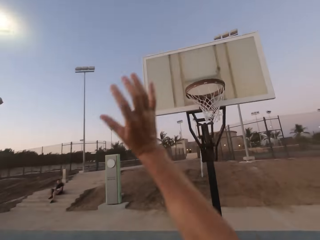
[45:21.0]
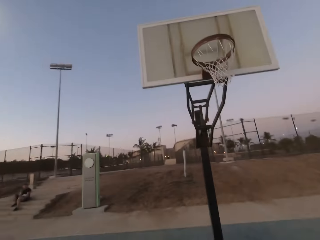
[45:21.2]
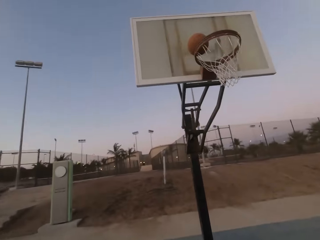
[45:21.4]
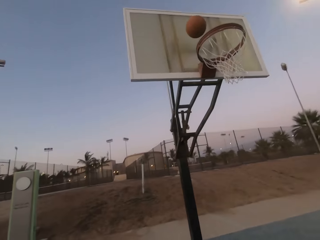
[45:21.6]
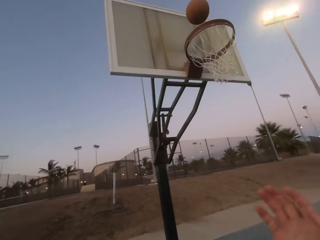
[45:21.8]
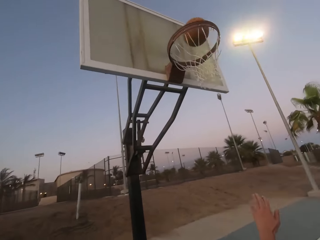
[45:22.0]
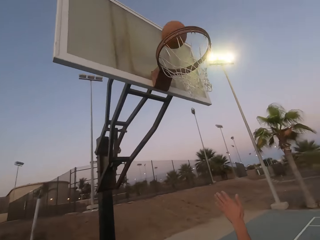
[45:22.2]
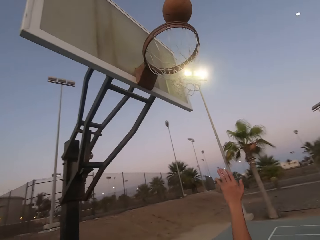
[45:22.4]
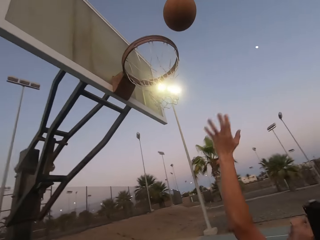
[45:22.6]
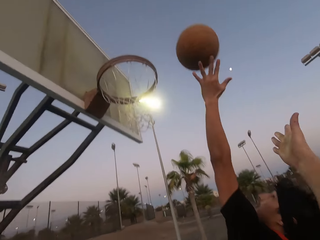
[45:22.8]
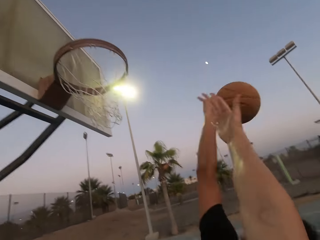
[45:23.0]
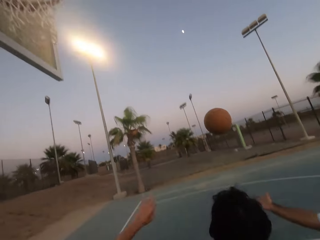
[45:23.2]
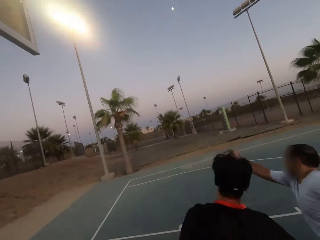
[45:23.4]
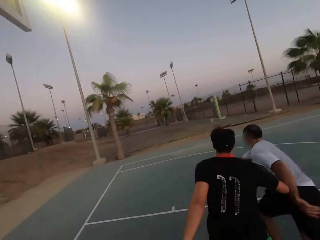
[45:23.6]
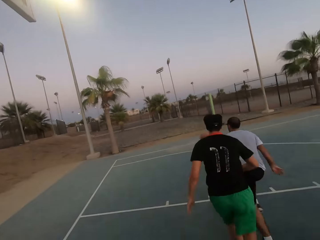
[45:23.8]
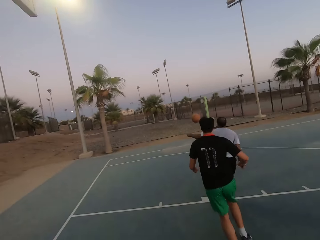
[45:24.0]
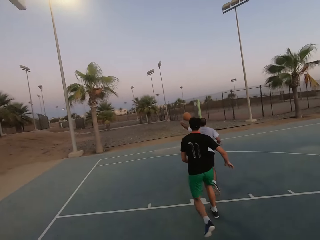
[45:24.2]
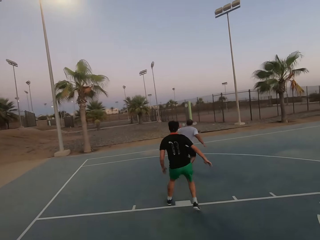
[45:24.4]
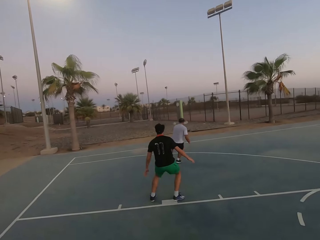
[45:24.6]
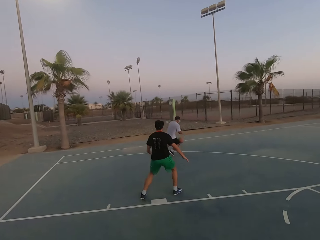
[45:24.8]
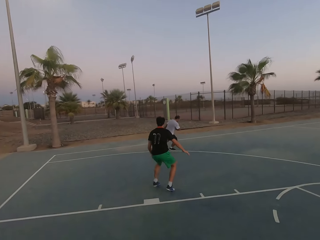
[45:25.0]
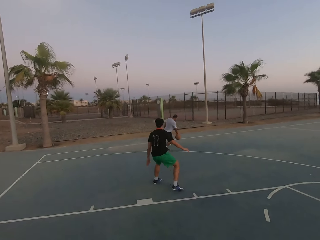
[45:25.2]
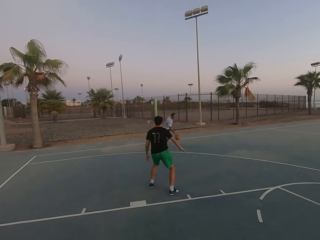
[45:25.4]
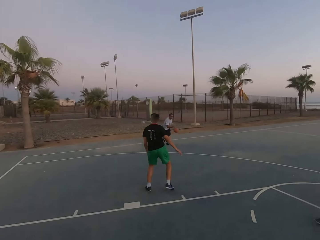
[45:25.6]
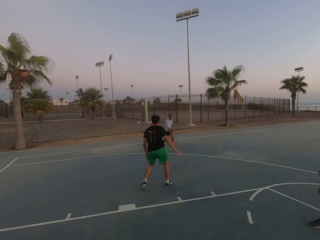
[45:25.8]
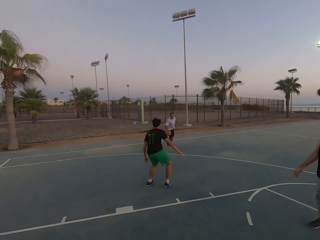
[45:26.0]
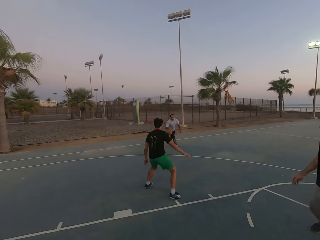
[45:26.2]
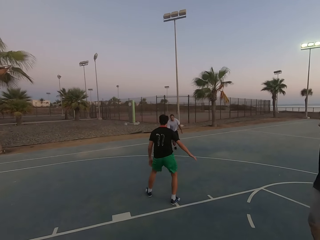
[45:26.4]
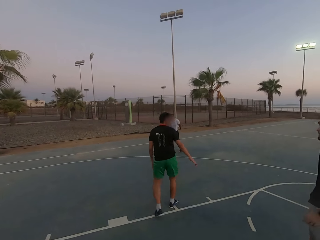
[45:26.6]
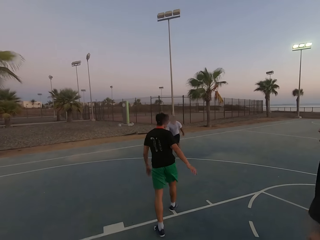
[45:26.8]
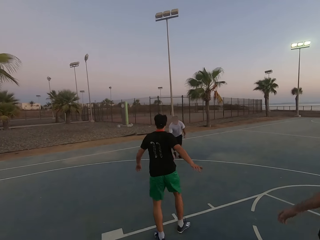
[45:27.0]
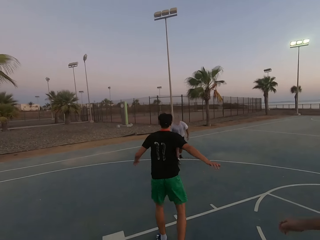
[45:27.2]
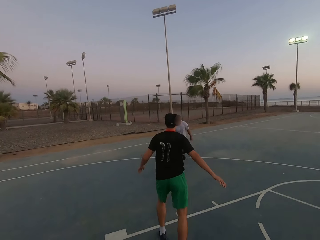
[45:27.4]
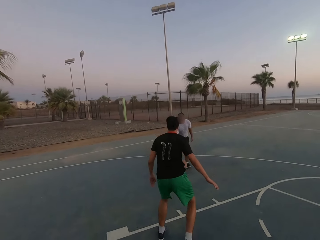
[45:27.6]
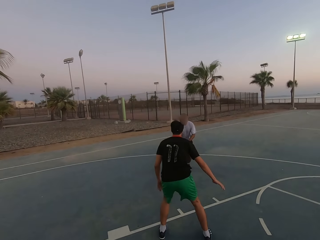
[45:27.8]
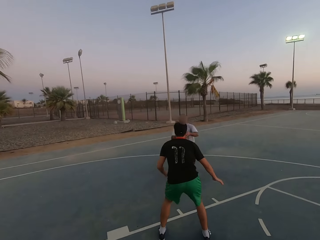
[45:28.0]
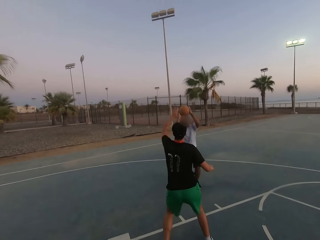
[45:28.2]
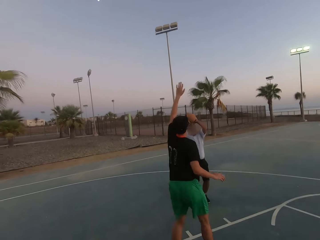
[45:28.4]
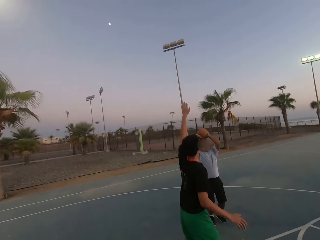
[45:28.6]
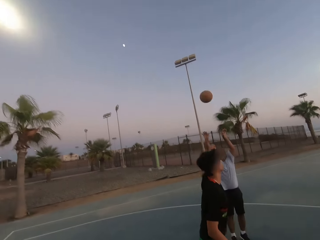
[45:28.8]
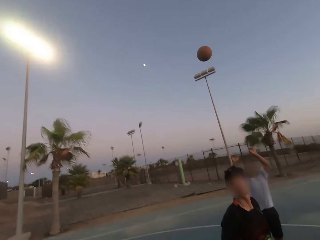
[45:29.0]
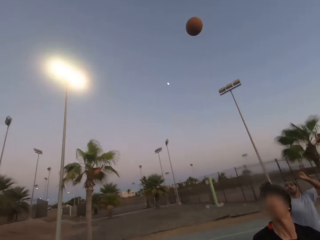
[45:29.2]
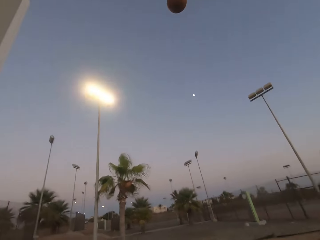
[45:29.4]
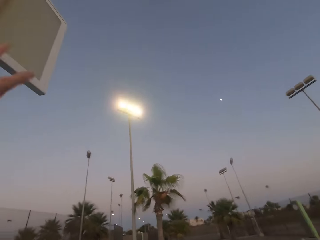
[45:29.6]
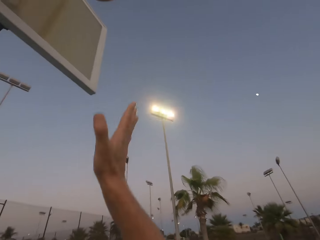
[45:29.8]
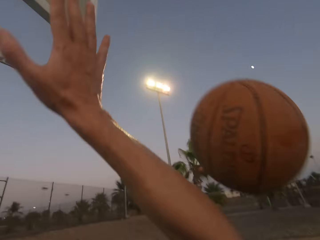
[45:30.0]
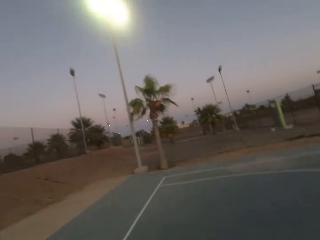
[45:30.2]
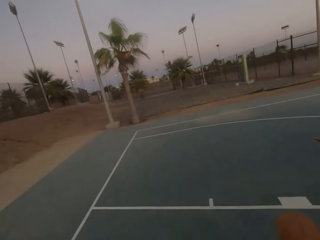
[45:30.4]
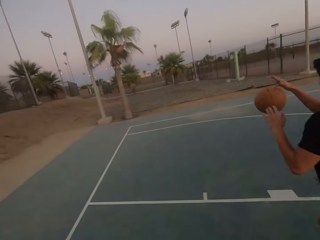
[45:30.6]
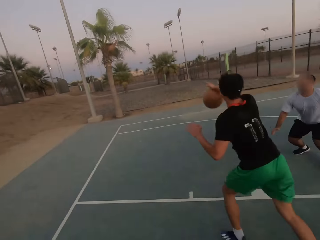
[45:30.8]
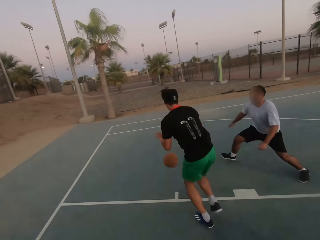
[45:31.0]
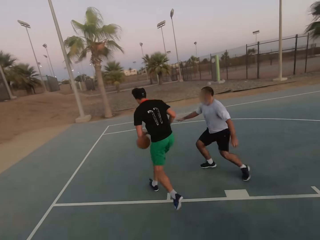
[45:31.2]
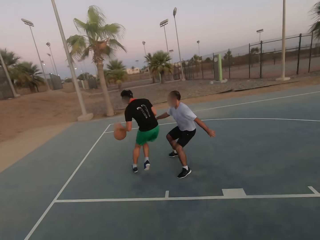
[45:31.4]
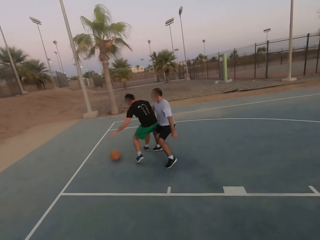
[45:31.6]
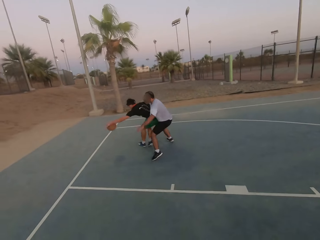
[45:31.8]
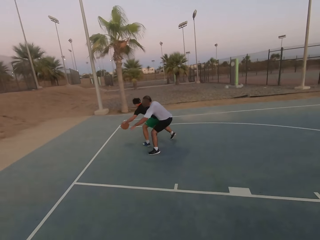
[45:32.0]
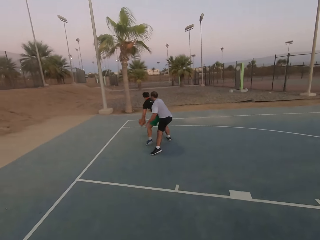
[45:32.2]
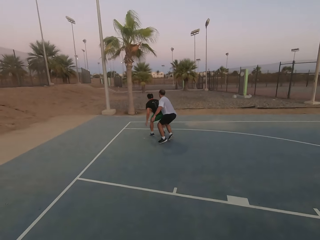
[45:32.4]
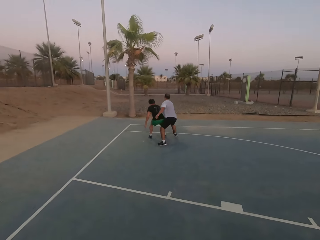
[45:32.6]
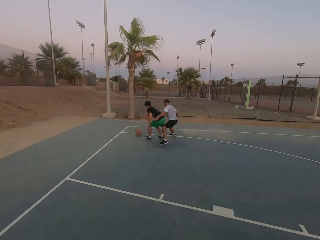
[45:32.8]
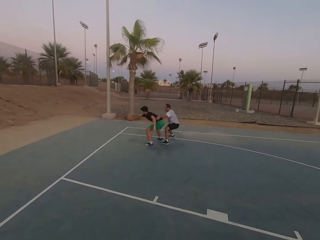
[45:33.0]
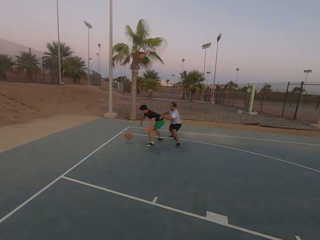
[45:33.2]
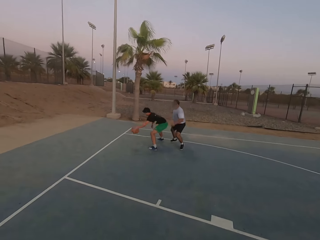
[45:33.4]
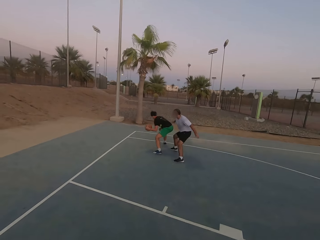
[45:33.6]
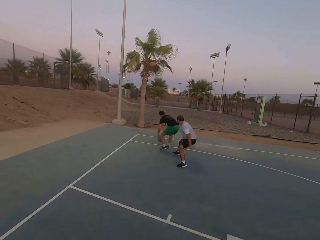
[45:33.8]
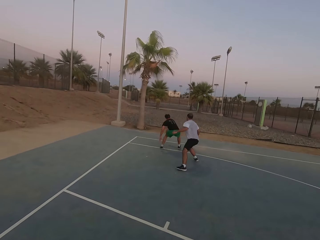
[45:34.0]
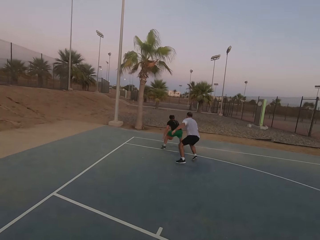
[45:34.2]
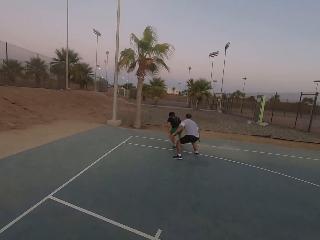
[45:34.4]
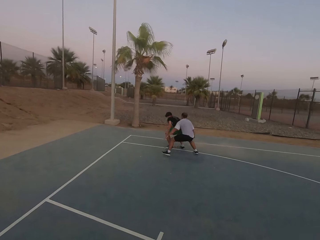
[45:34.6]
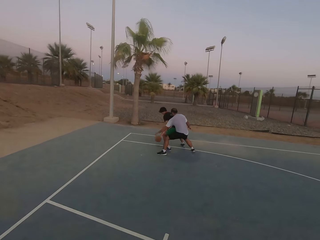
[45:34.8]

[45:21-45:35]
The camera wearer throws the ball in the hoop. A man taps the ball. Another man runs for the ball. The other man picks up the ball and dribbles the ball. The first man shields. The other man throws the ball in the hoop. The camera wearer throws the ball on the ring. The first man dribbles the ball. The other man shields.

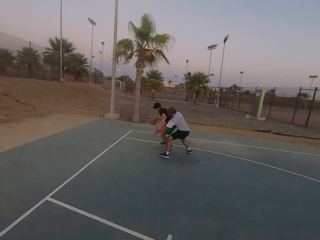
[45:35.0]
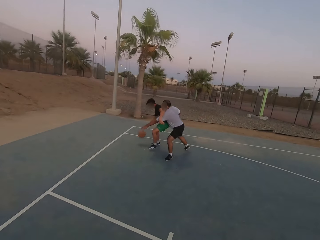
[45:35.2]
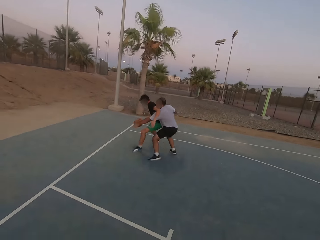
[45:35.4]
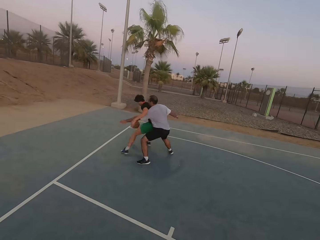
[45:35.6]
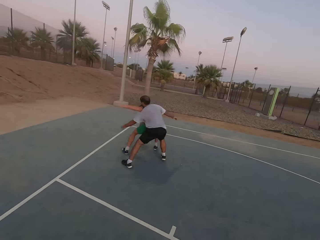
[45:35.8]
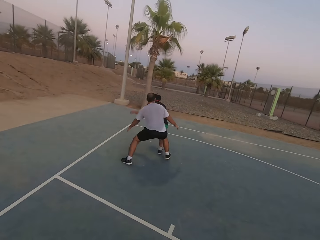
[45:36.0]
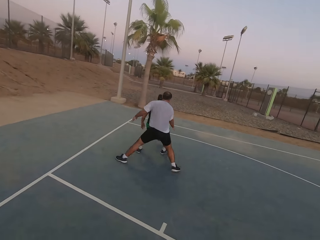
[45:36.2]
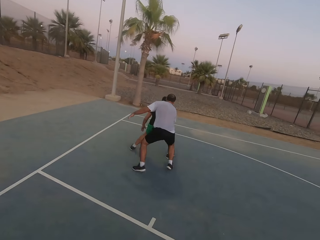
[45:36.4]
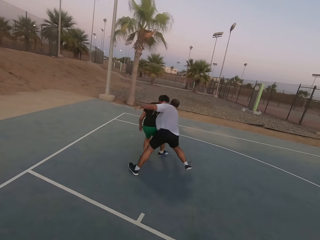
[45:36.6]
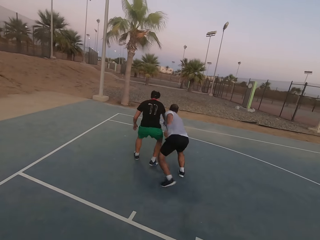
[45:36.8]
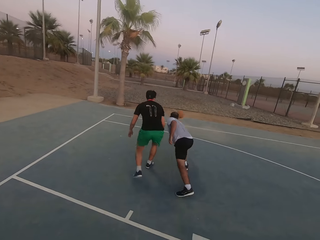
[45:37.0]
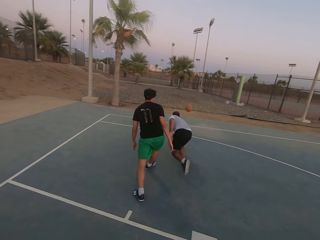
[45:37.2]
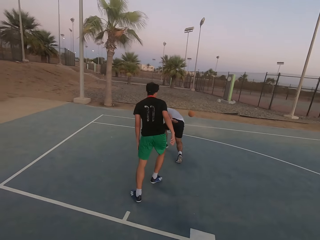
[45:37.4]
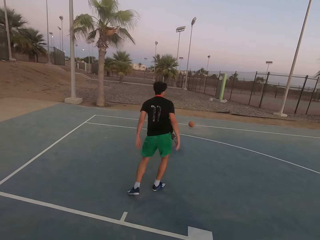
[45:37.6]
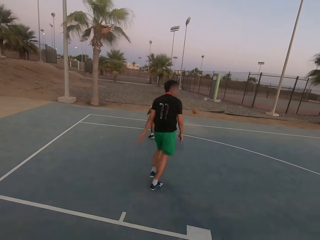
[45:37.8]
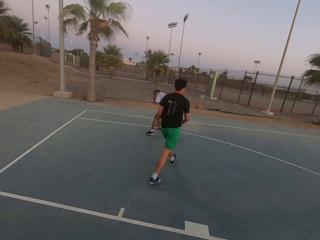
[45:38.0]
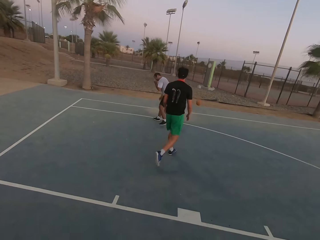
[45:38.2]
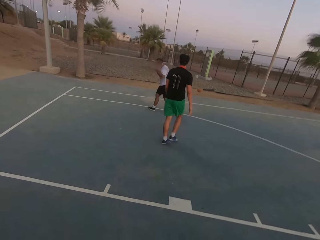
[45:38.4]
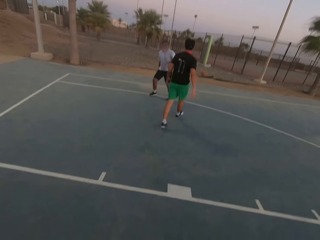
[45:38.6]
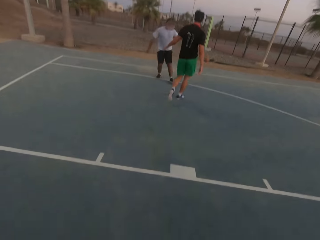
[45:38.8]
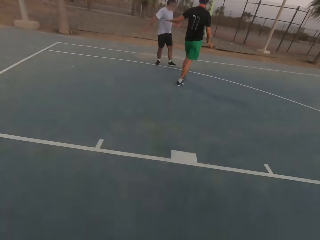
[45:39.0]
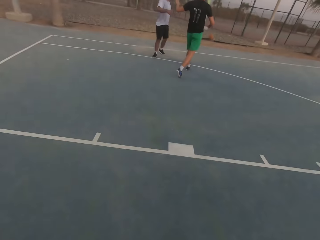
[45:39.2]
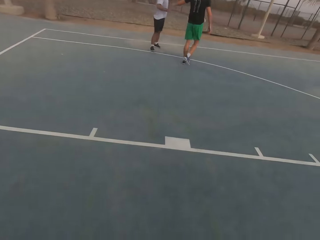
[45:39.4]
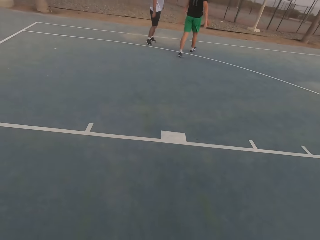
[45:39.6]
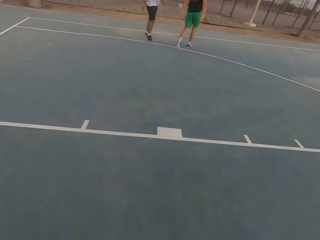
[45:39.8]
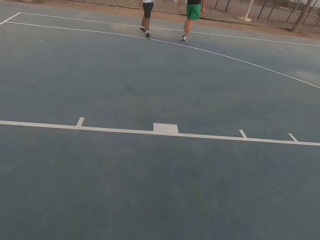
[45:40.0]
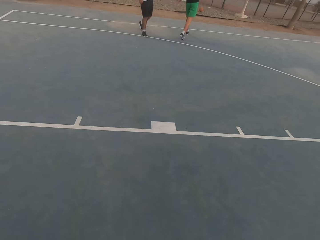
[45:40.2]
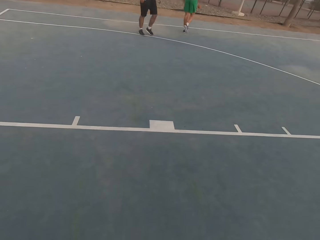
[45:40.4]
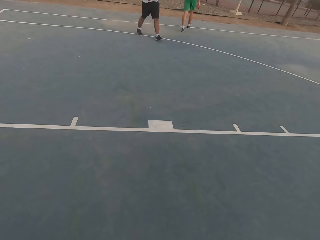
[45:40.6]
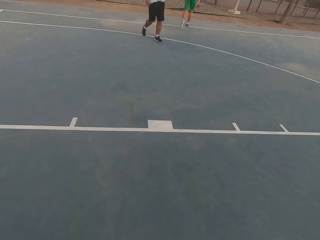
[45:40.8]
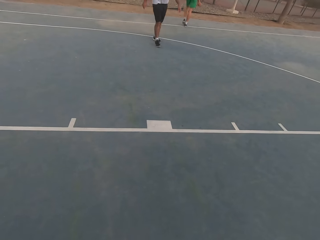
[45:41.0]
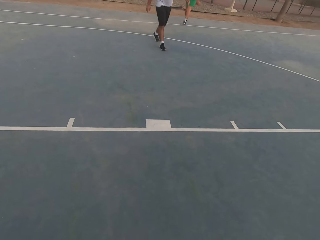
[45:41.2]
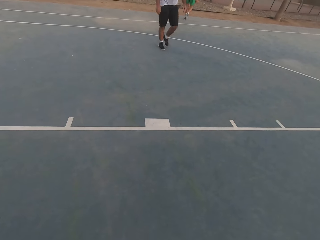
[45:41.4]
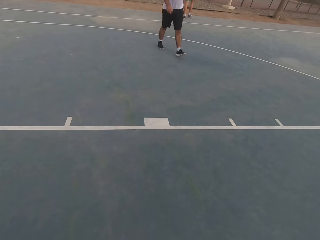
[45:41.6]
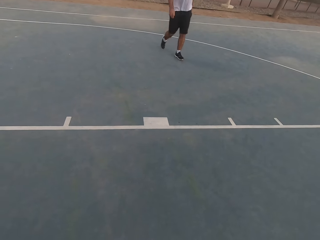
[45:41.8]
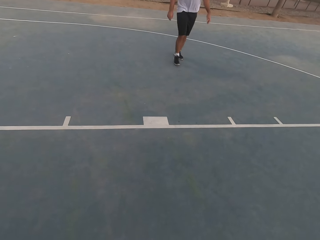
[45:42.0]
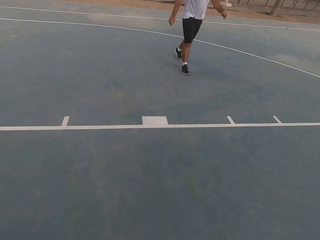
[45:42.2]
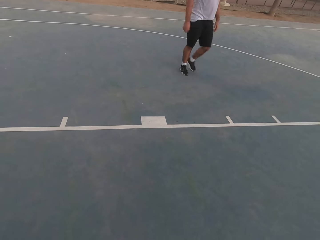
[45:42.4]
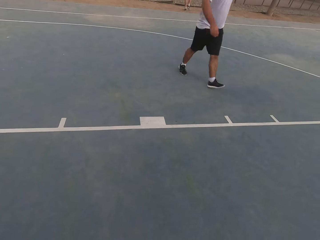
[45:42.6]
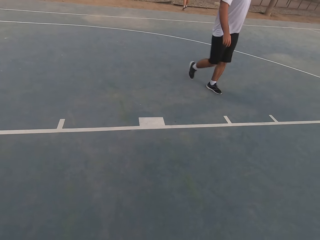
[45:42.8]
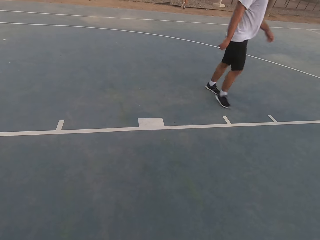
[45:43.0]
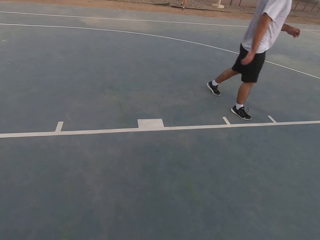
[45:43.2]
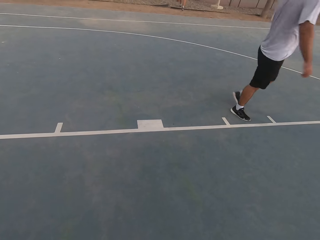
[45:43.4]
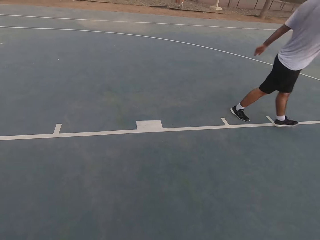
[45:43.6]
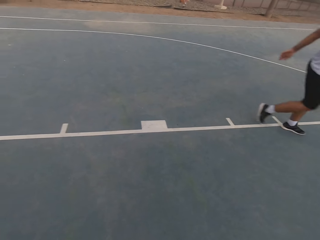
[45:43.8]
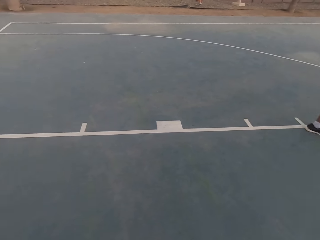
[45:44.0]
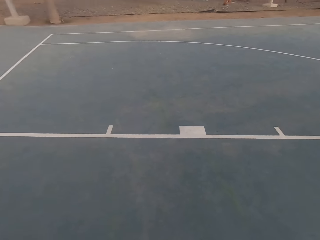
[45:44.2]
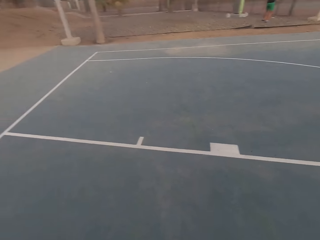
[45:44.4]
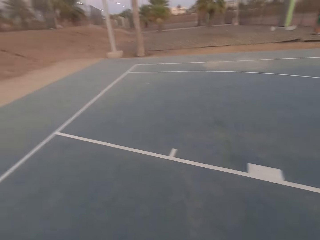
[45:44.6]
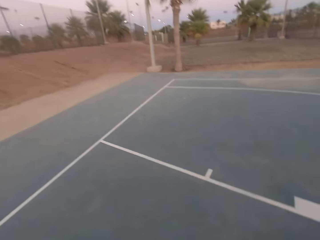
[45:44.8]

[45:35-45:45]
A man throws the ball. Another man touches the ball. The other man walks. The first man walks to pick up the ball.
